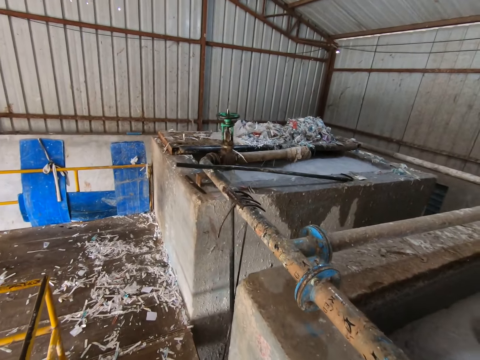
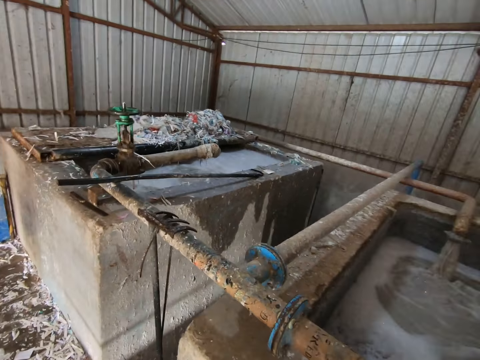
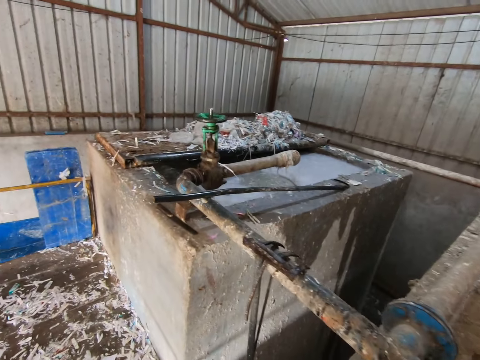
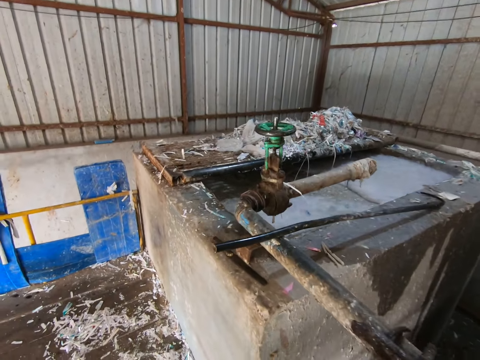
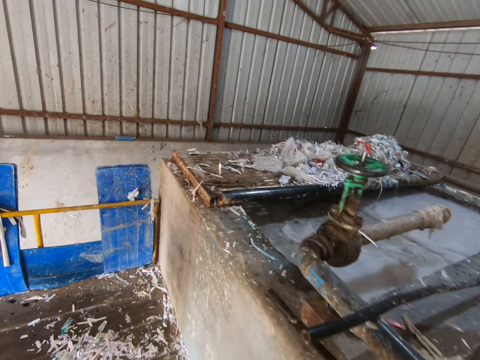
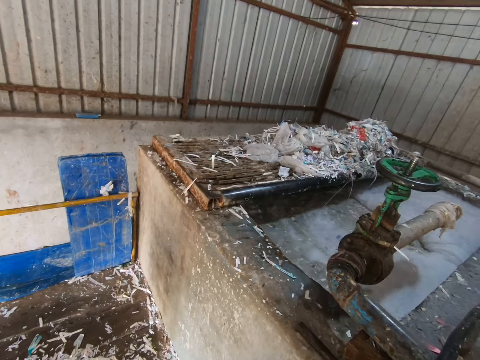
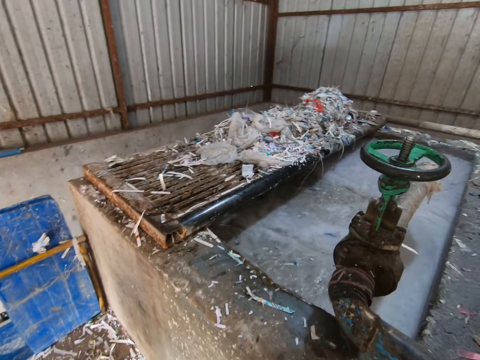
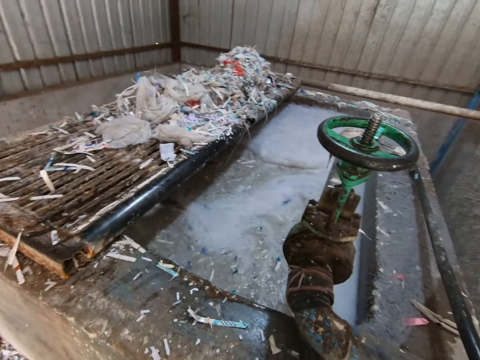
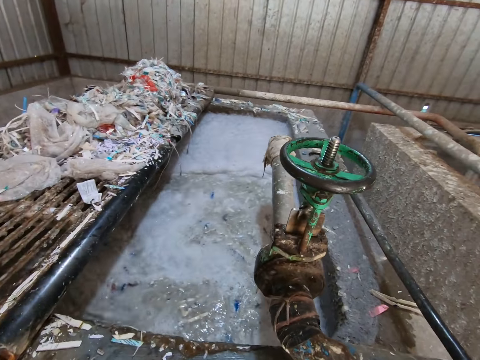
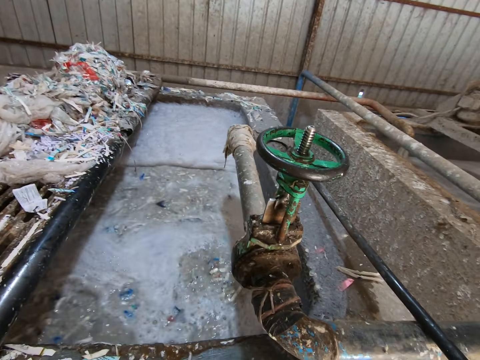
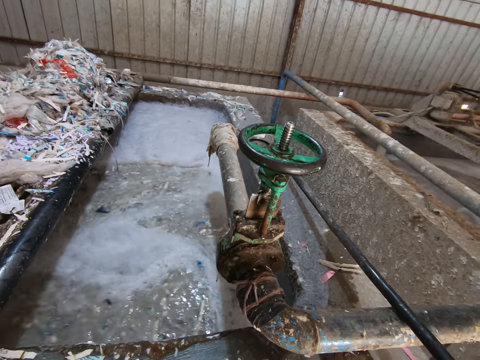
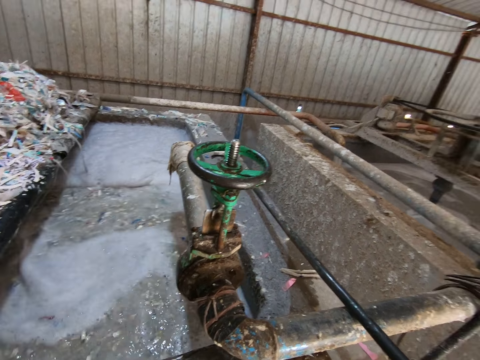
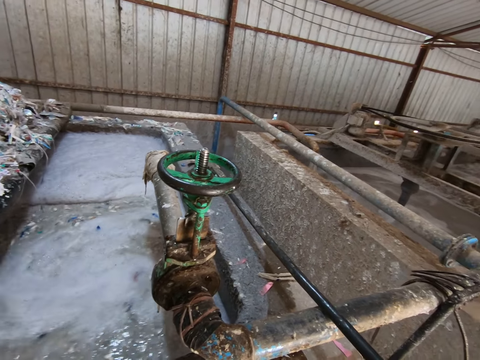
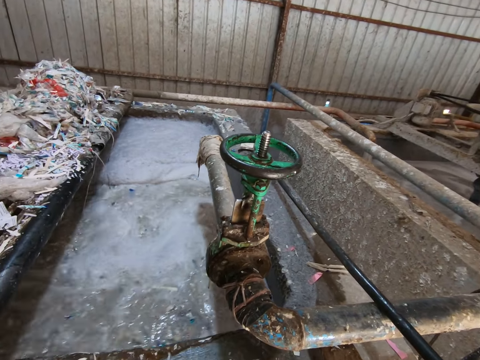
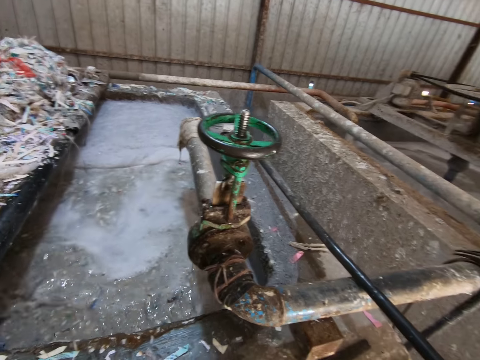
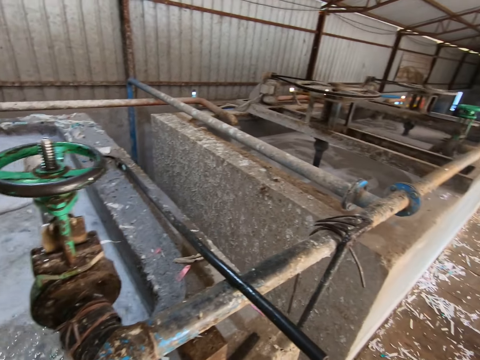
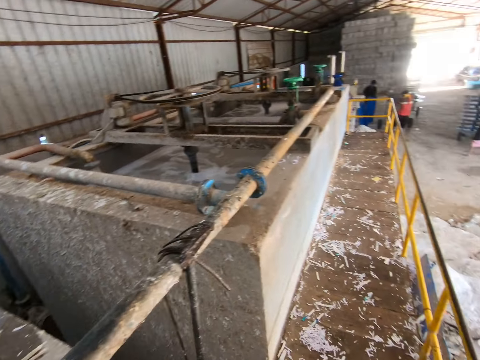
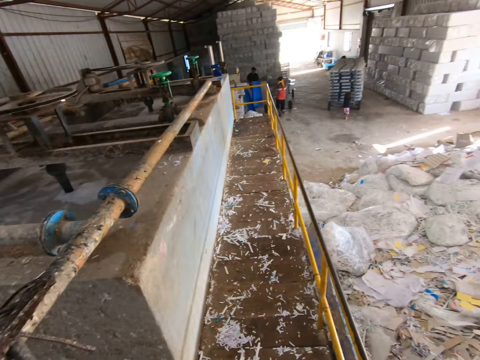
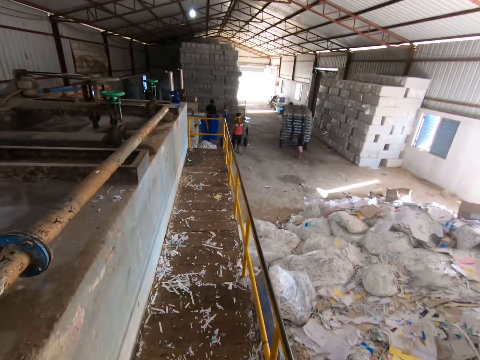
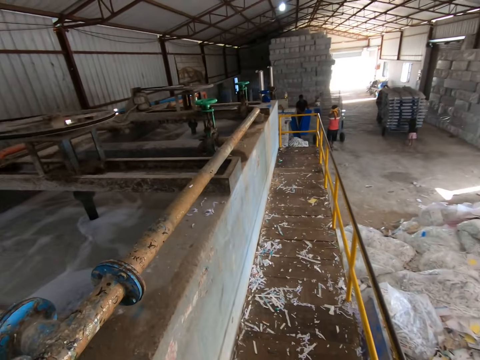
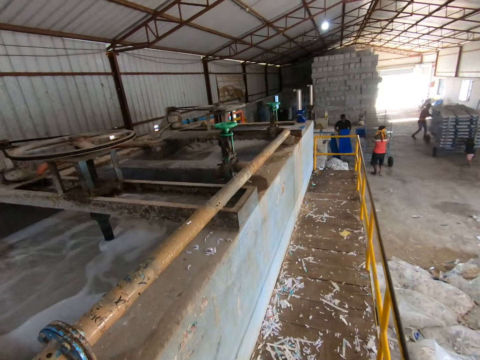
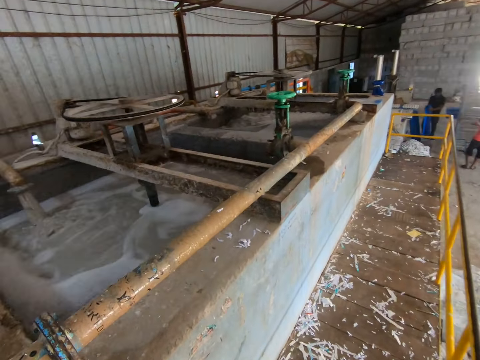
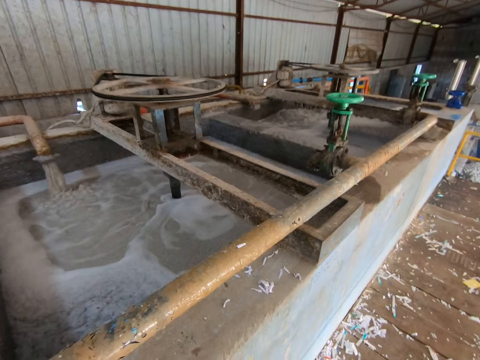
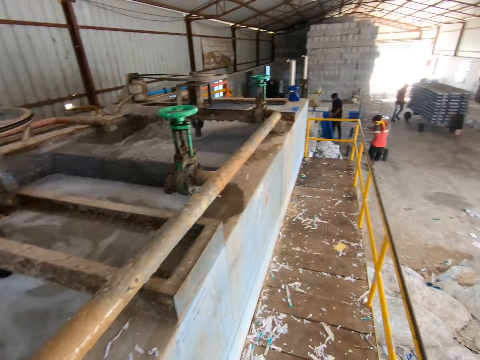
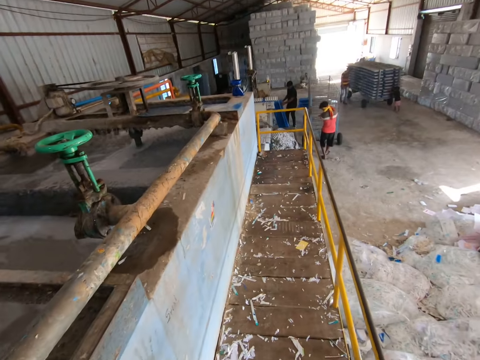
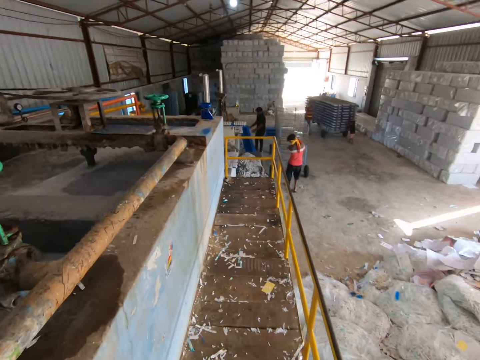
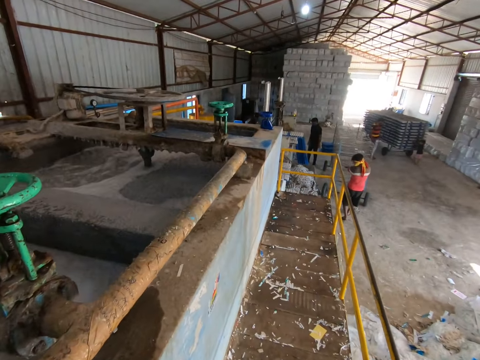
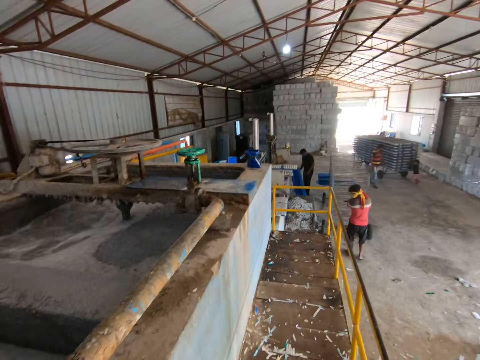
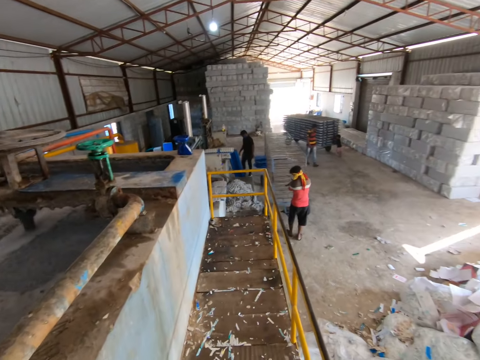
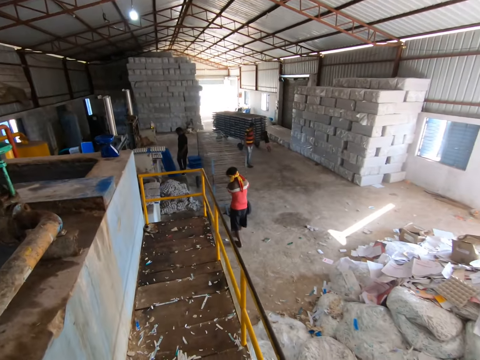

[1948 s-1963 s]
The man pulls a tray rack on the floor with both hands.

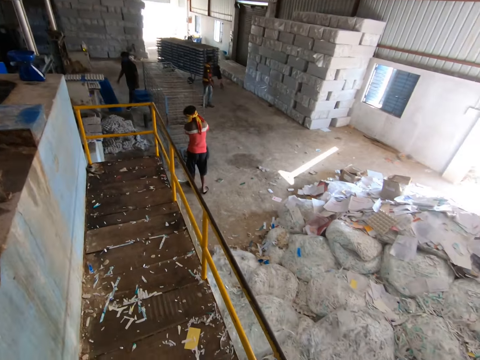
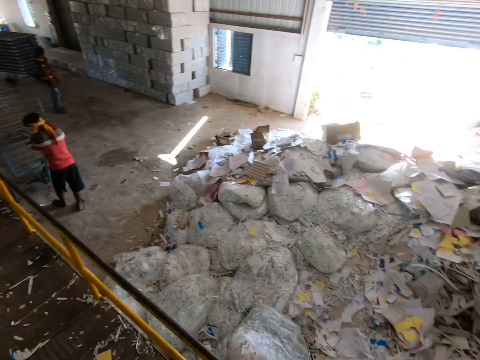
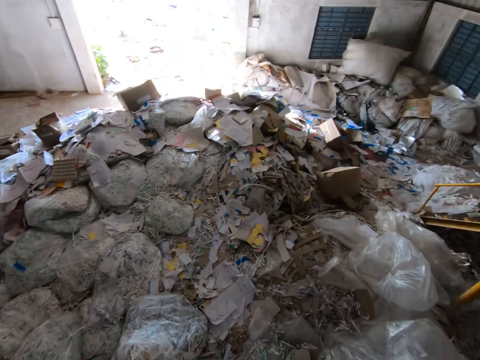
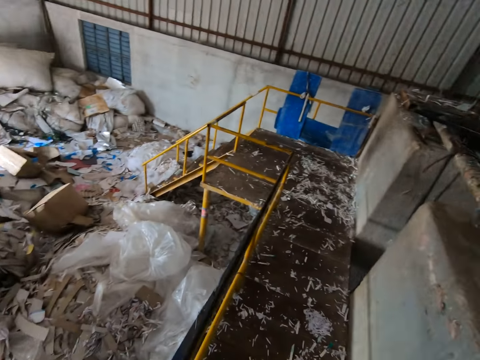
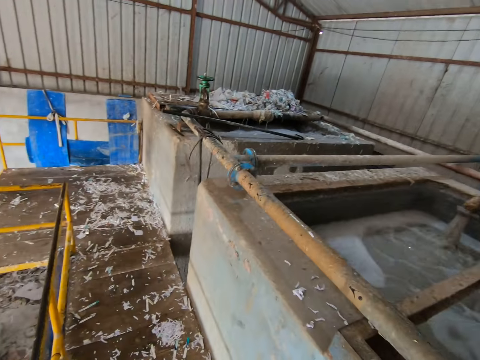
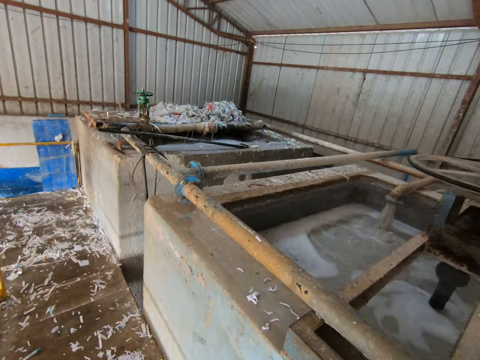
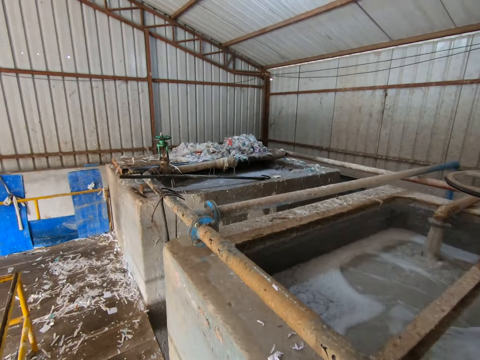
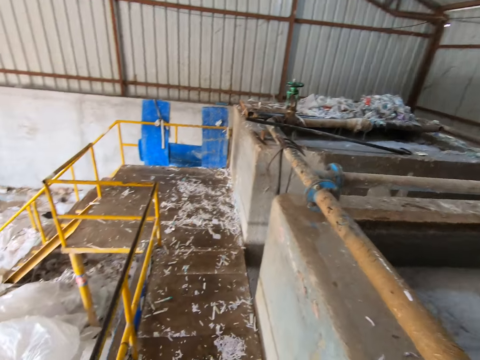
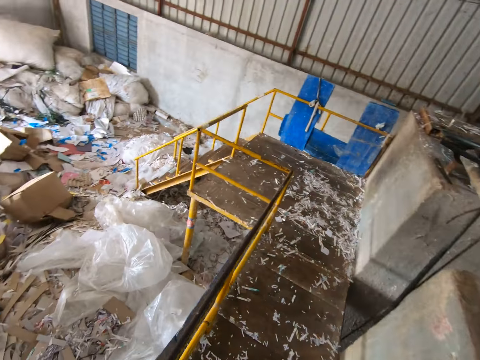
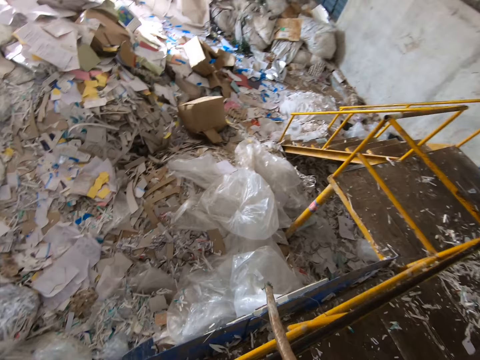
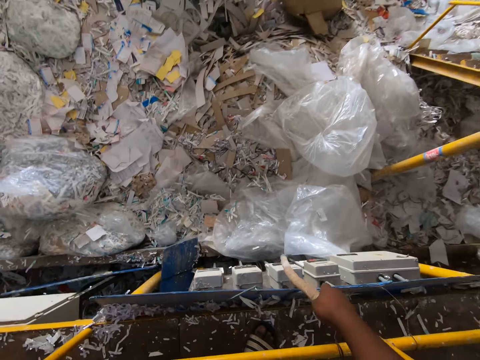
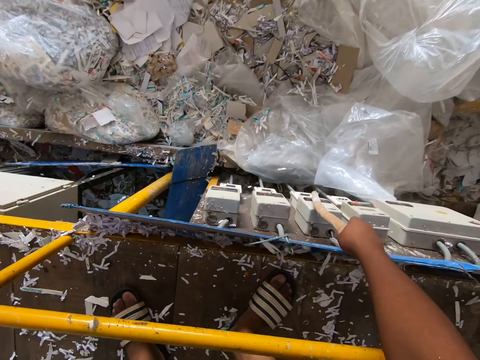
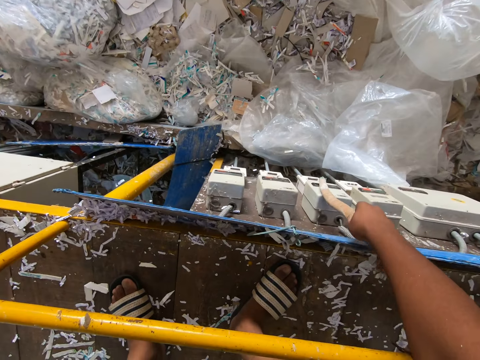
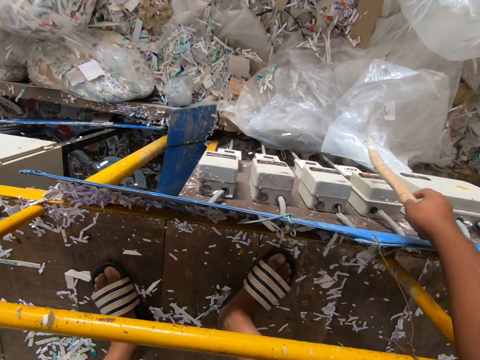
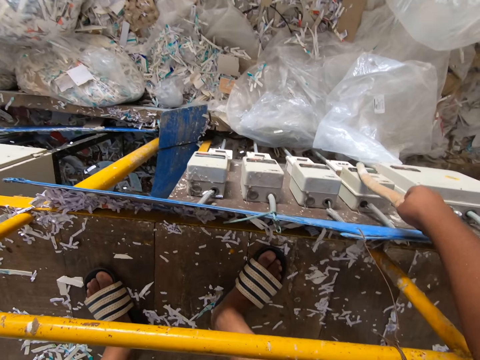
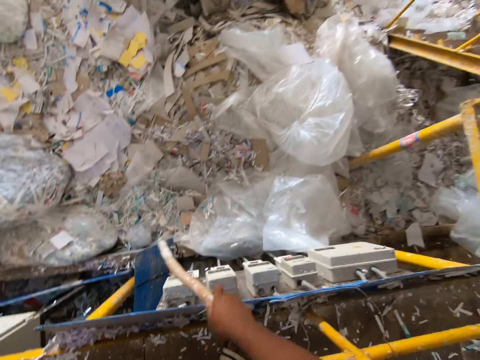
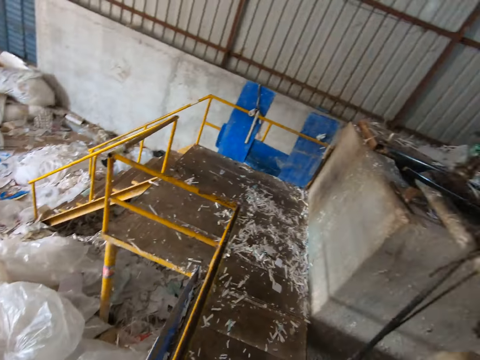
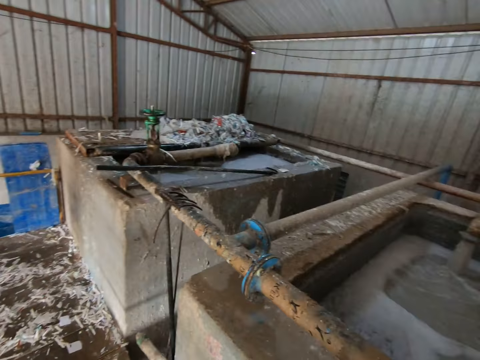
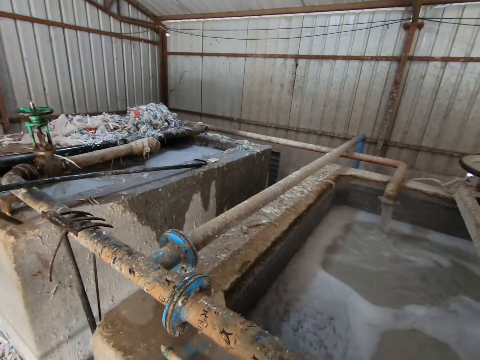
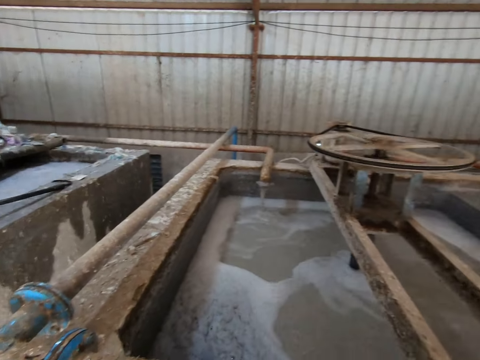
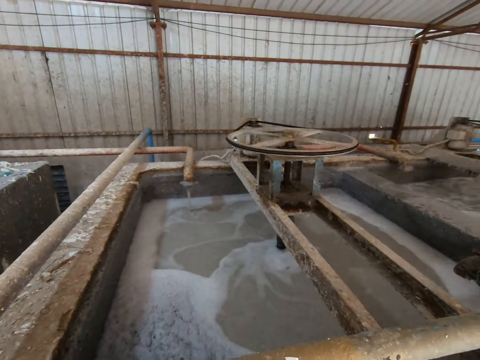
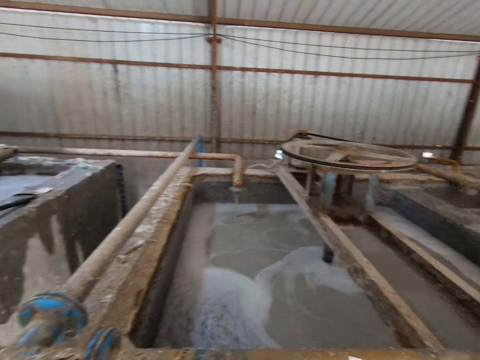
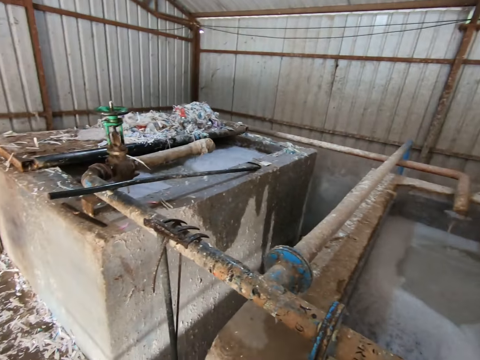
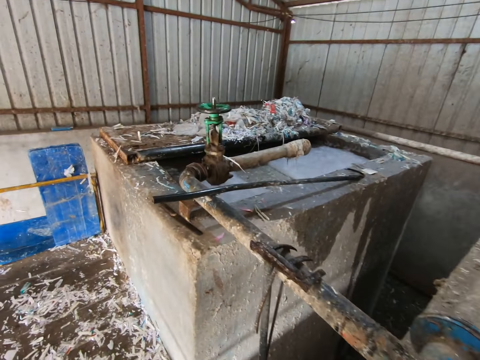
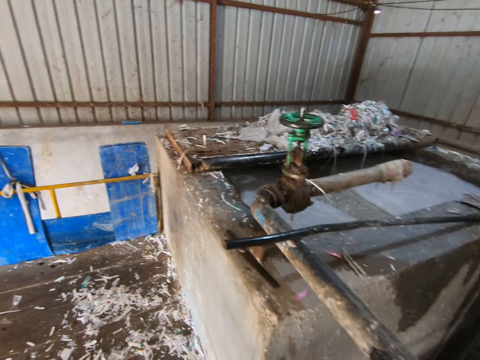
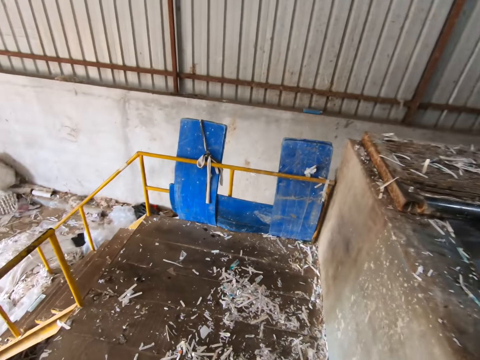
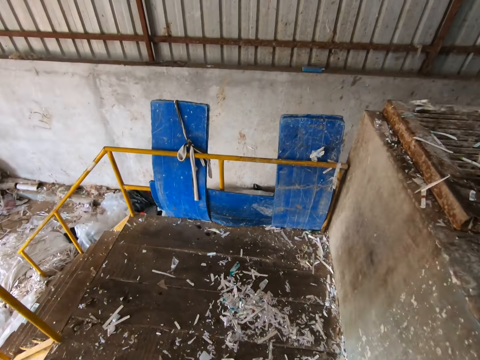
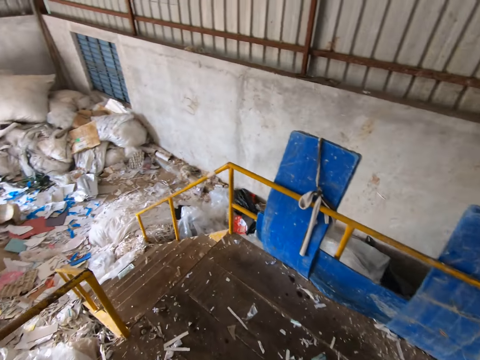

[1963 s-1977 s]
The camera wearer presses a switch on the switchboard with the stick in his right hand. He presses a different switch on the switchboard with the stick in his right hand. He walks around.
